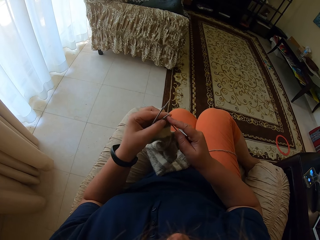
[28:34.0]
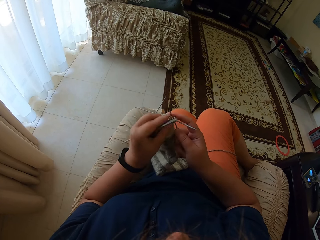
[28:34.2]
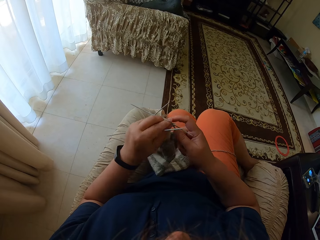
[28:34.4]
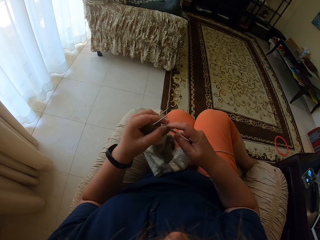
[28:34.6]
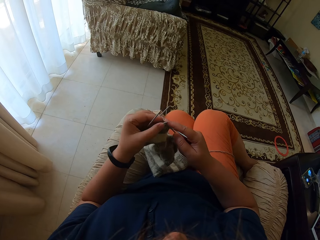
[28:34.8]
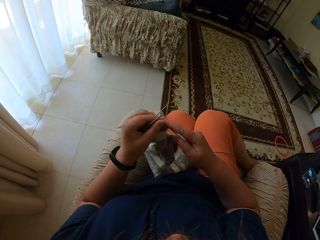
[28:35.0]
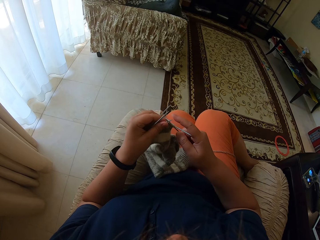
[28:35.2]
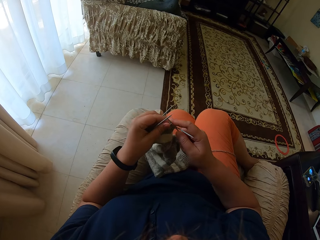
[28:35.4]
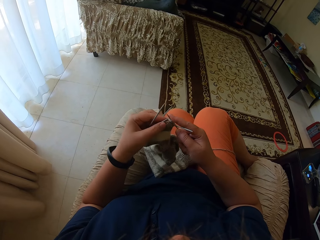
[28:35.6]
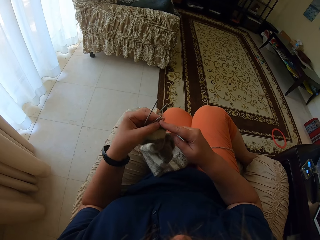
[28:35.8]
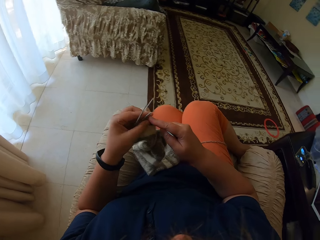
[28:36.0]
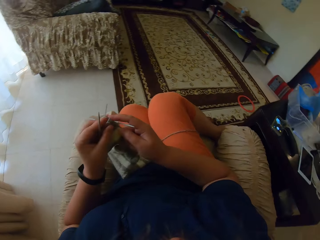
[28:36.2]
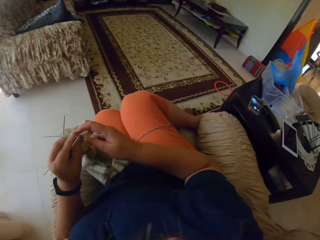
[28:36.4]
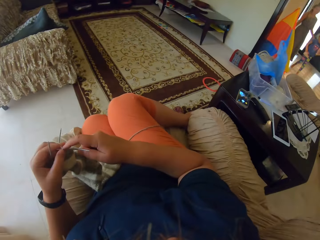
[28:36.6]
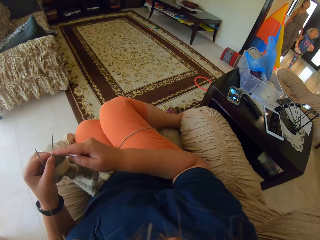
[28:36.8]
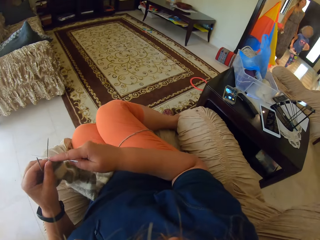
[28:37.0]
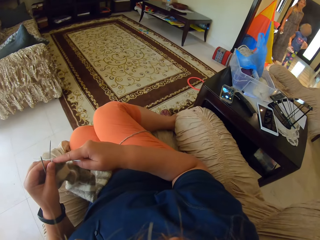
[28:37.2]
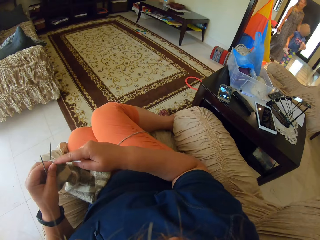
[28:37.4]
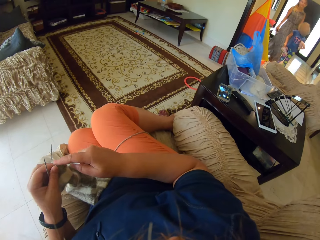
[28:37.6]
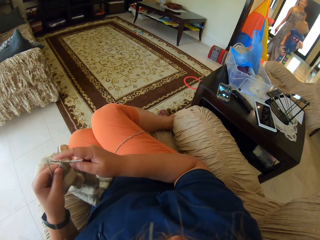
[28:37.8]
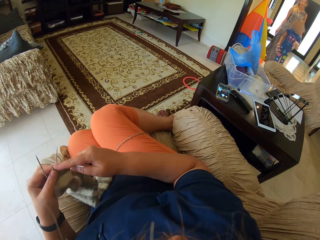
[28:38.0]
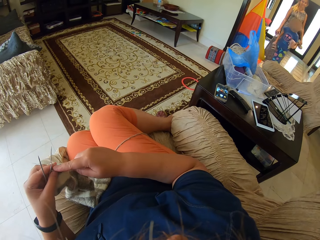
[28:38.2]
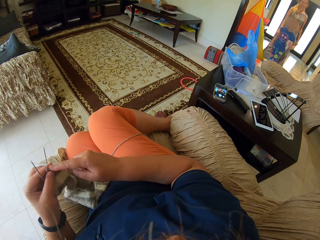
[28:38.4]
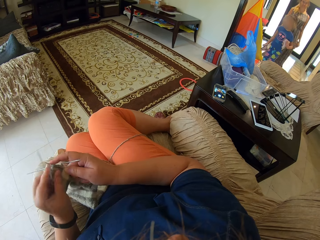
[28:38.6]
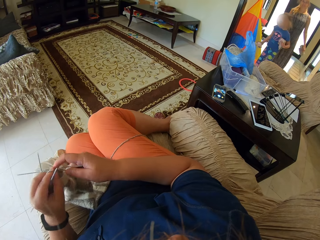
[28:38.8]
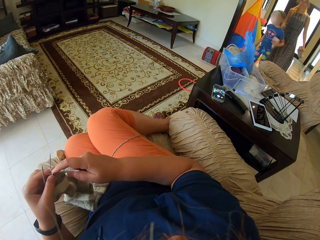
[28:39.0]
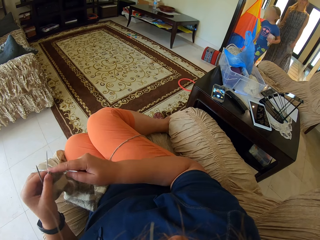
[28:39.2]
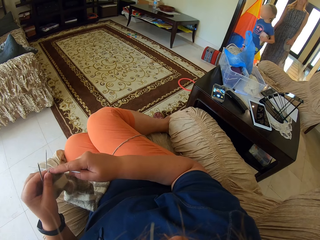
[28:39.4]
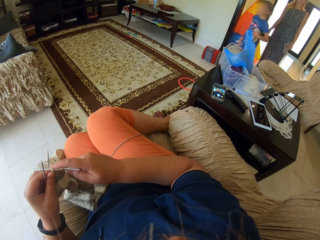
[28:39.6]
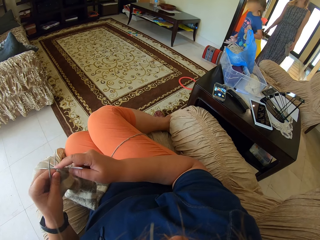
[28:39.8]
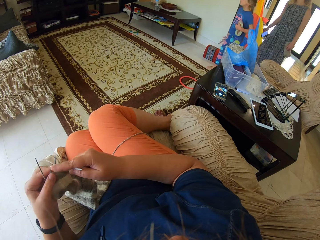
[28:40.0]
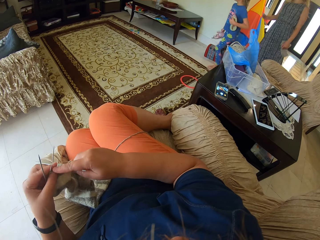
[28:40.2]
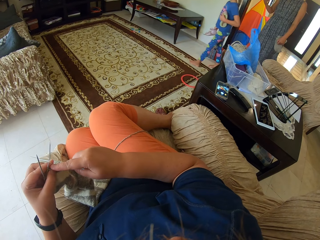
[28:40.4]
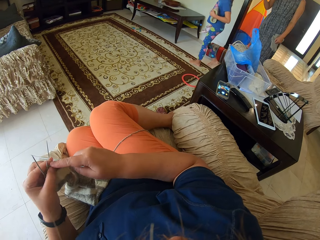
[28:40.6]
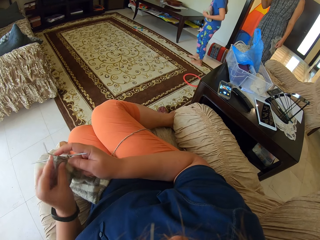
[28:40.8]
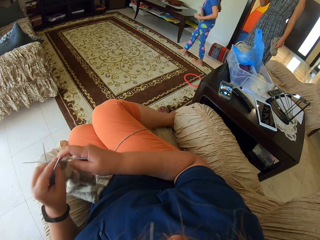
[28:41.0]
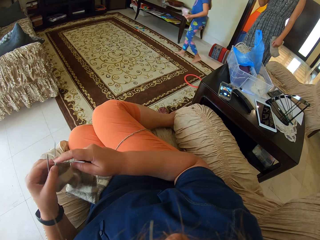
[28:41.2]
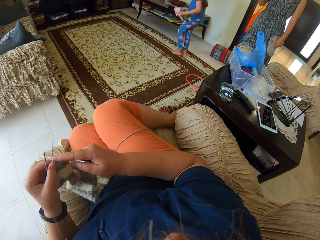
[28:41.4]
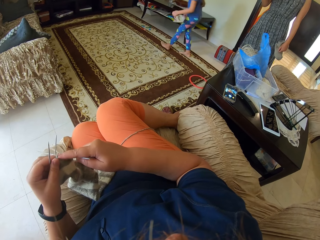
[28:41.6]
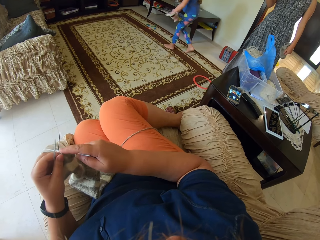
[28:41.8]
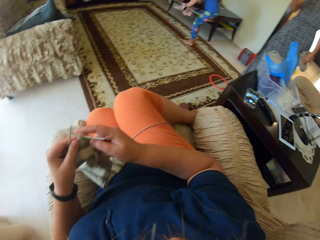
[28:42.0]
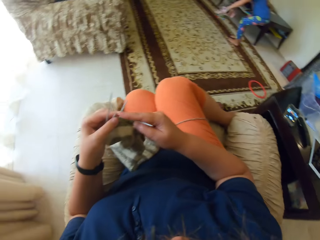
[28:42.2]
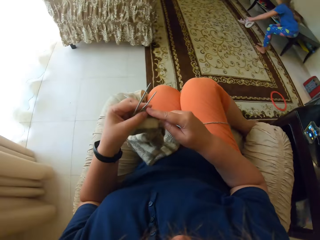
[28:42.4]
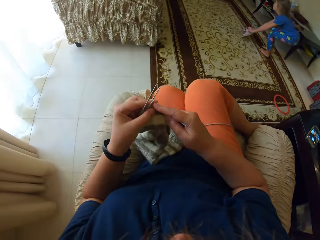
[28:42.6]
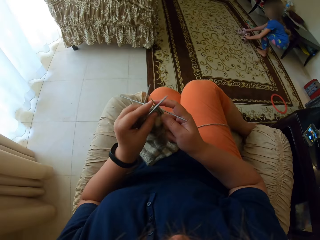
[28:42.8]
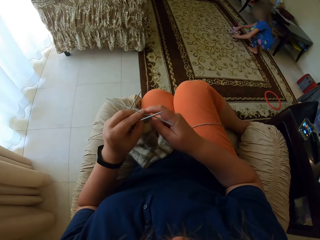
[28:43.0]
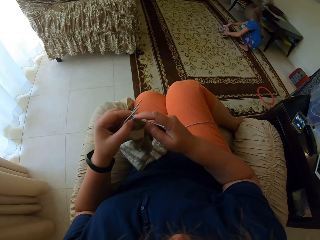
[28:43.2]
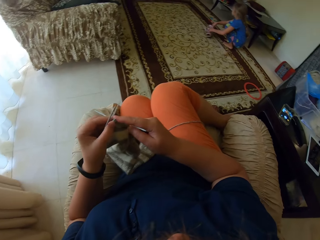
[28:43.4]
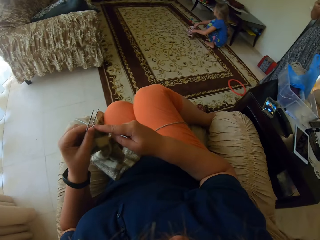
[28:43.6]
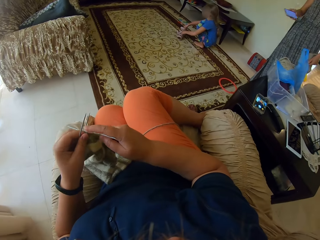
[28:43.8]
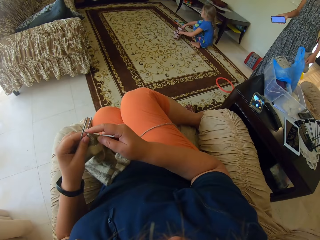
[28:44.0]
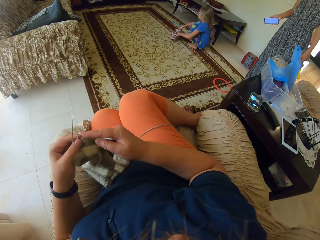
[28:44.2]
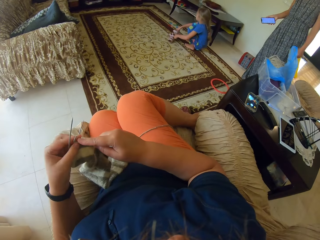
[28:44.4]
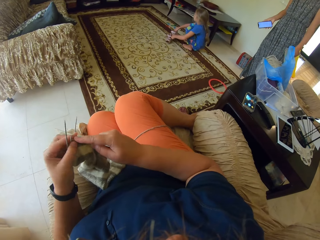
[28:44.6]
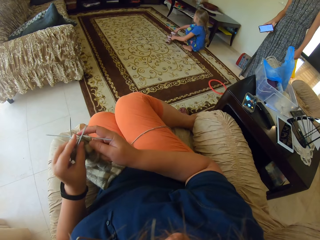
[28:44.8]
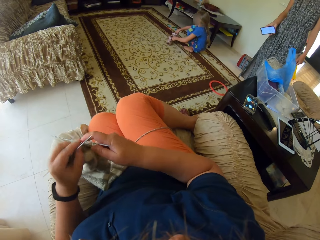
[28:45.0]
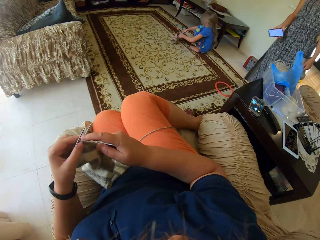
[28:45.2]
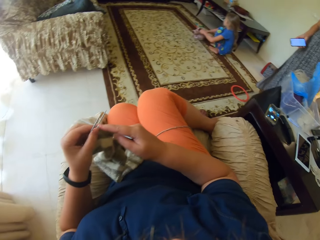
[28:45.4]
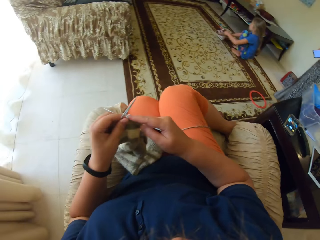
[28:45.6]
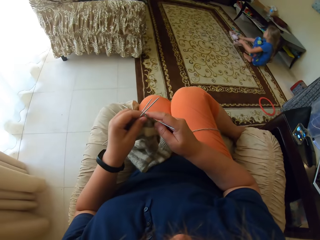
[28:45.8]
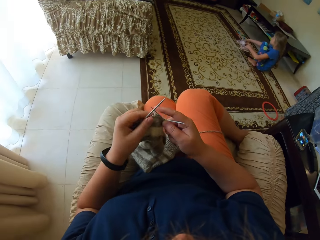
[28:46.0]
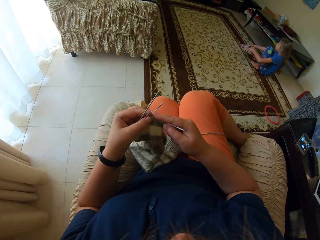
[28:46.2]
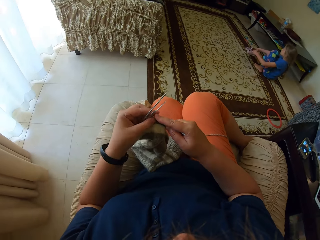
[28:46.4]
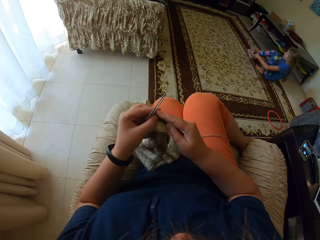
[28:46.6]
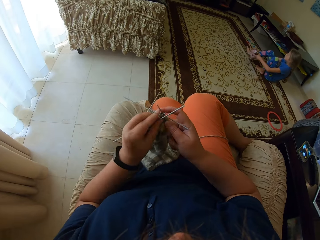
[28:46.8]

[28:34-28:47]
The camera wearer turns to the right. A baby walks into the room. The camera wearer talks to a person. A woman walks into the room. The baby sits on the carpet. The woman converses with the camera wearer. The camera wearer knits the fabric.

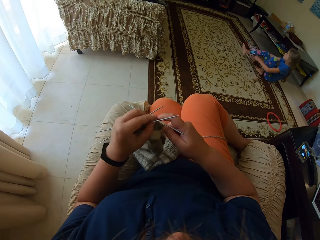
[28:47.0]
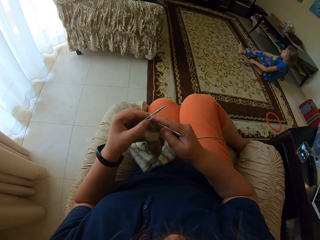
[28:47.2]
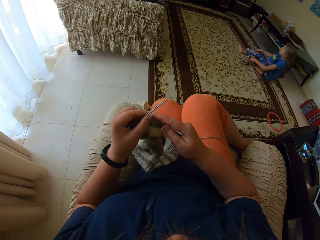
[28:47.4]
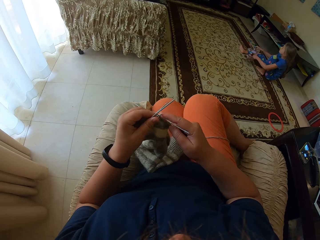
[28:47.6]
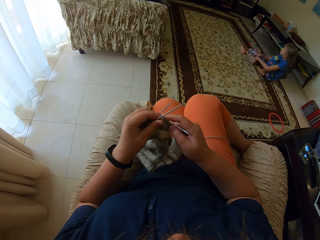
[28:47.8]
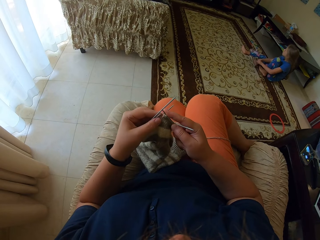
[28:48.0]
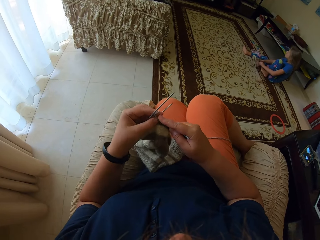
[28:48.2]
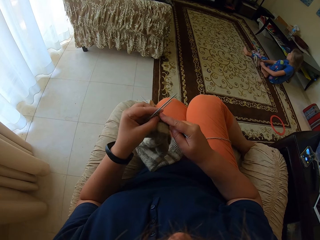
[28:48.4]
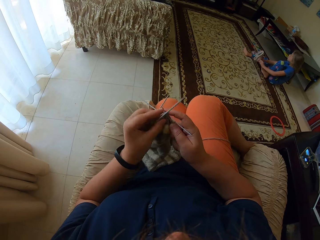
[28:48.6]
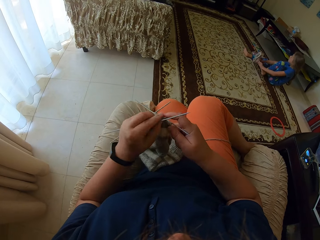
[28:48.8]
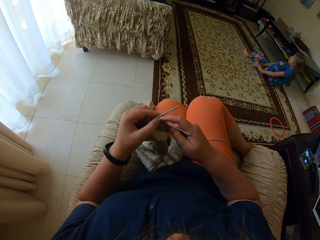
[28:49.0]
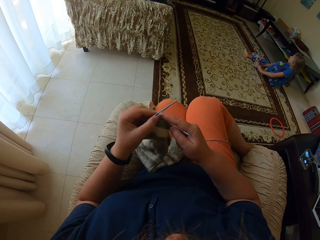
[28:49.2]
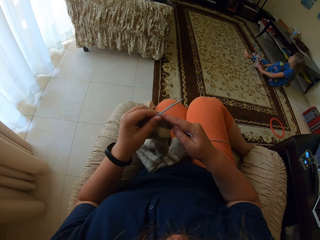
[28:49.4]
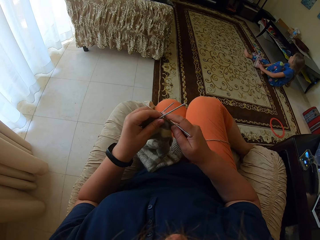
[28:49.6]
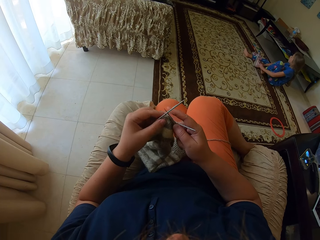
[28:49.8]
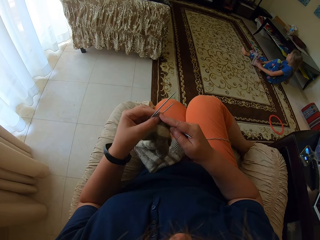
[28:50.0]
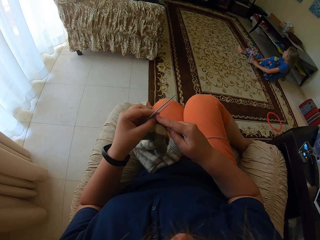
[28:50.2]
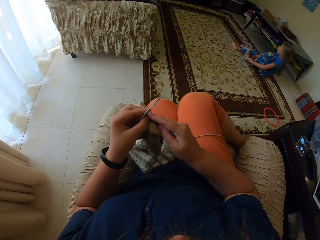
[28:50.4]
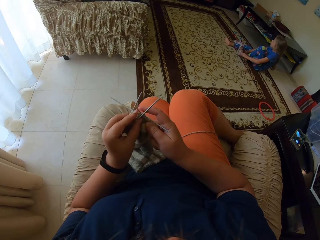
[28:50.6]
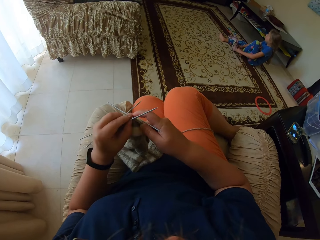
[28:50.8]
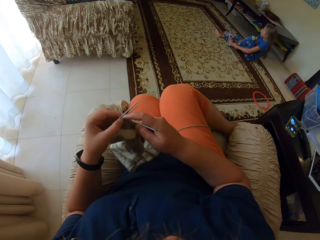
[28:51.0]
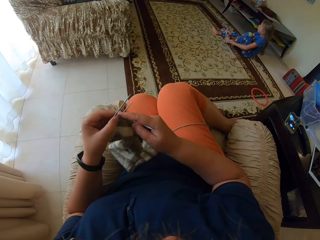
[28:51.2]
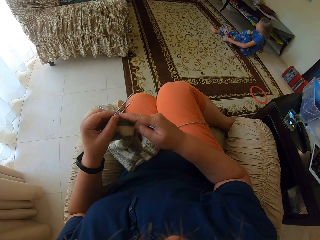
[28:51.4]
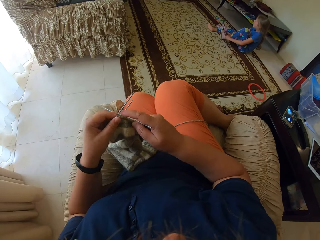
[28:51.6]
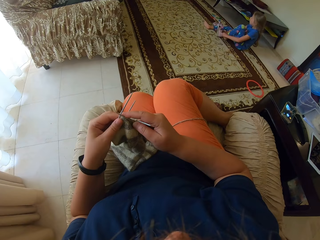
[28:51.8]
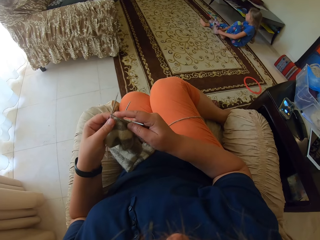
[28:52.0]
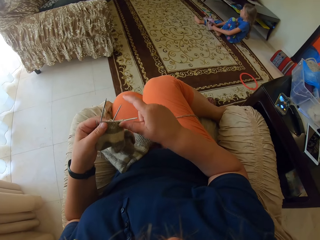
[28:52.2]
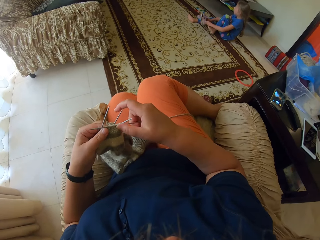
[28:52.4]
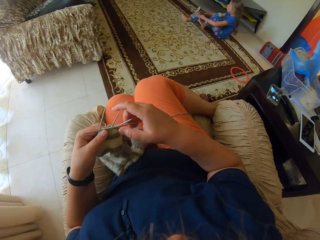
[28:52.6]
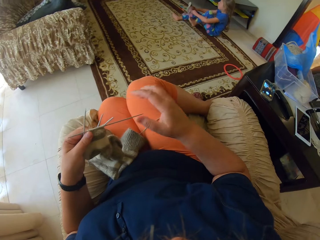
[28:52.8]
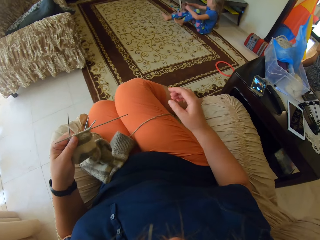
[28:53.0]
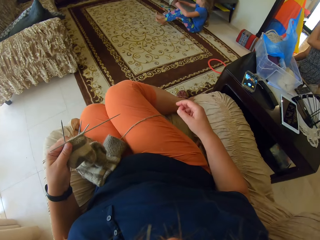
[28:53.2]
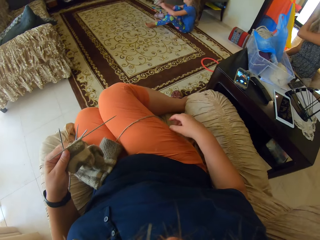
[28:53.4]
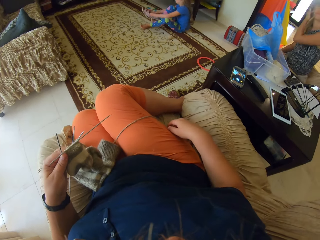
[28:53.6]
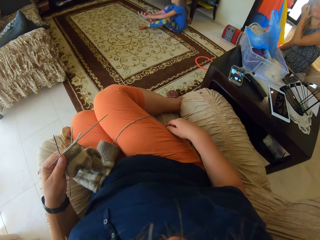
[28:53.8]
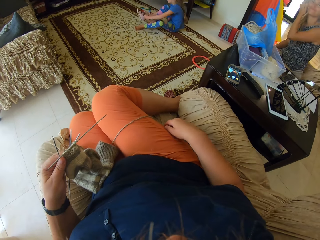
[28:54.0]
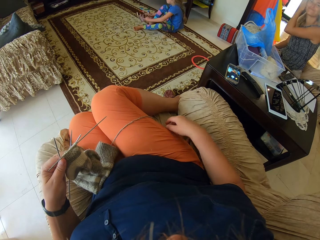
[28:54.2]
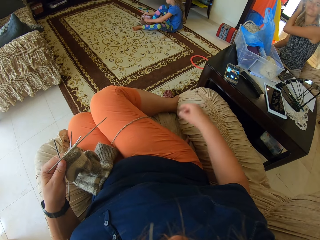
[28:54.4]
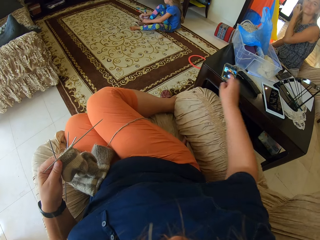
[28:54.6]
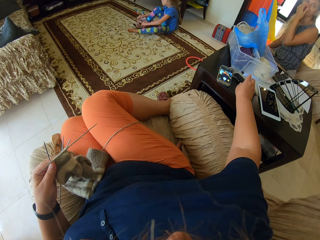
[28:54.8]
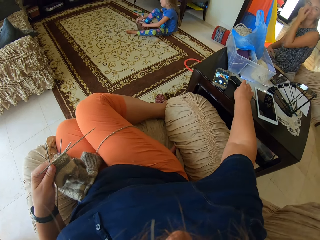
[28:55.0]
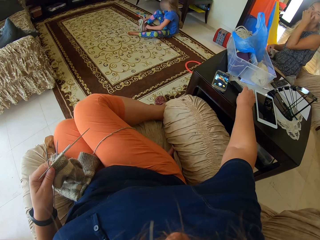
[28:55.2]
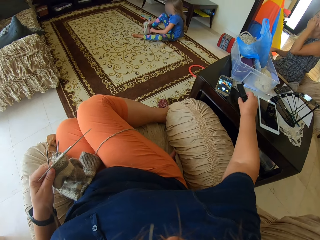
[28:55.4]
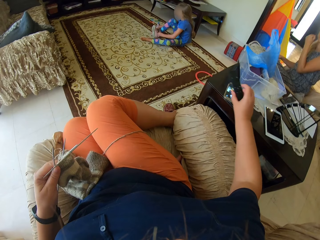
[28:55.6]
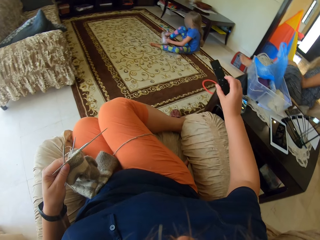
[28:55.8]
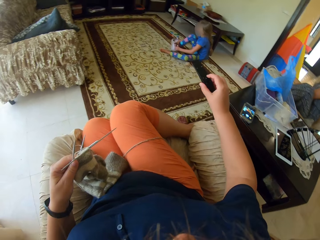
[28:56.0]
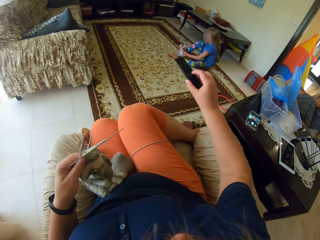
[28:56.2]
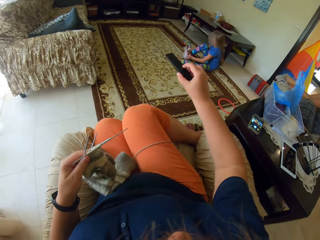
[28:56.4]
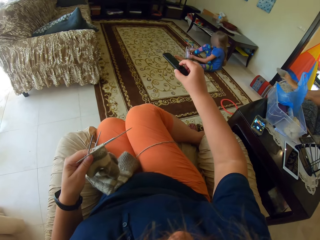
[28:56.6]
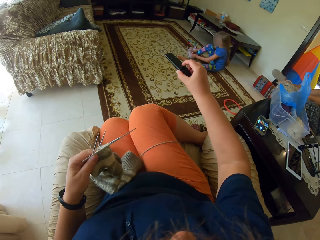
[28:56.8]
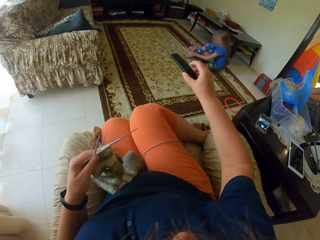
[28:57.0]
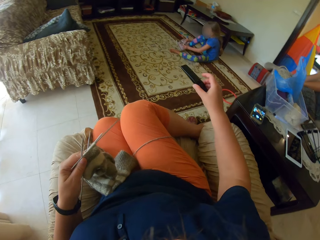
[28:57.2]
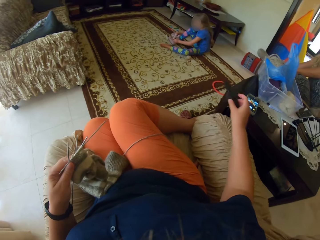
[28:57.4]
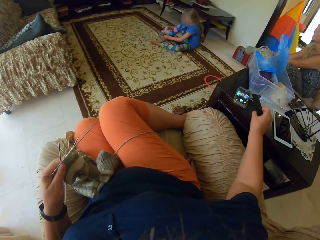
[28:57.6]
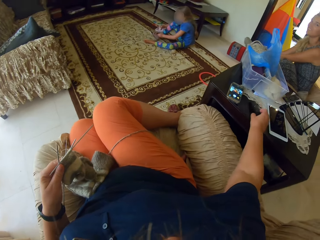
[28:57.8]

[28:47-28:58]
The camera wearer talks to a person. They pick a remote from a table. They change the TV station. They press on the remote.
